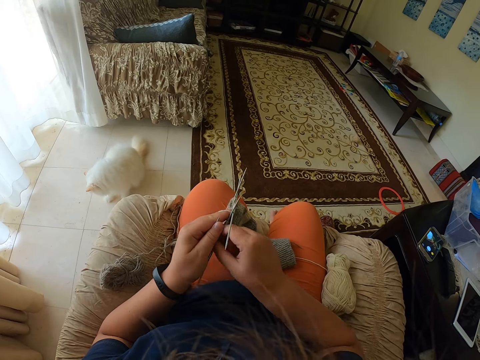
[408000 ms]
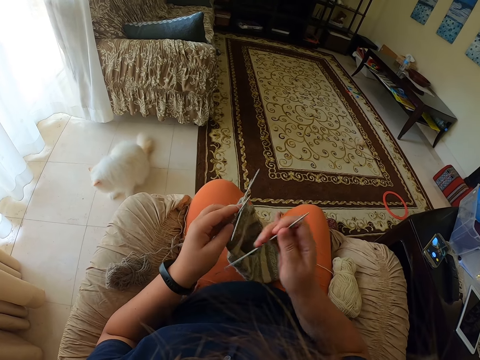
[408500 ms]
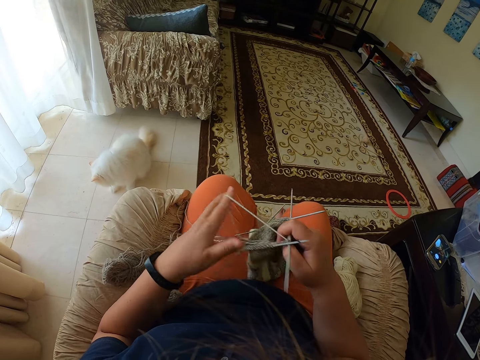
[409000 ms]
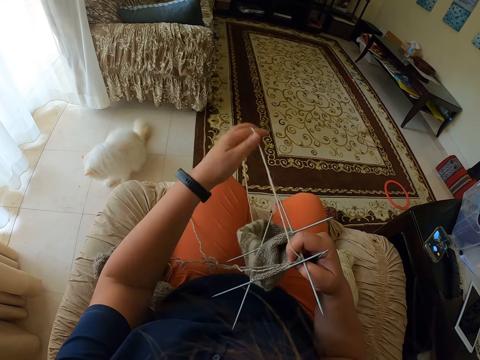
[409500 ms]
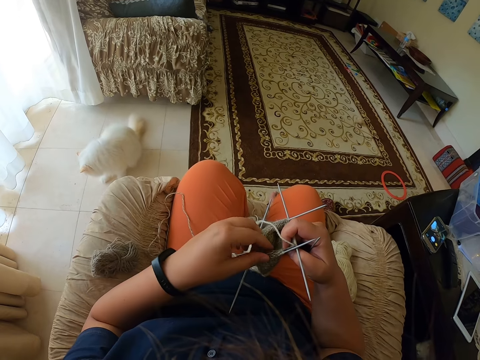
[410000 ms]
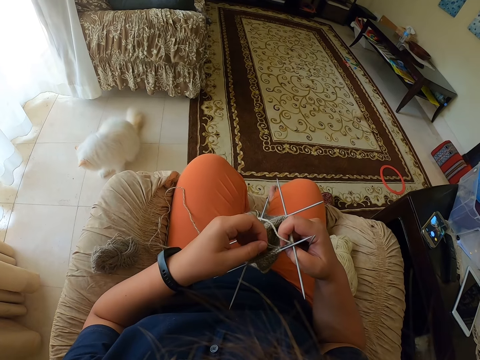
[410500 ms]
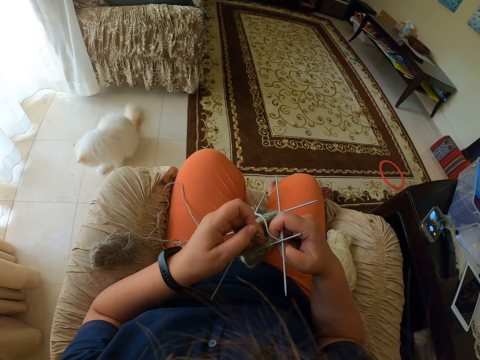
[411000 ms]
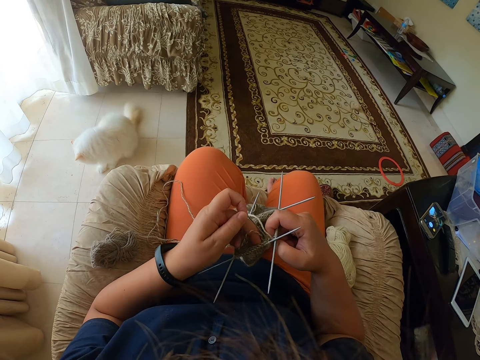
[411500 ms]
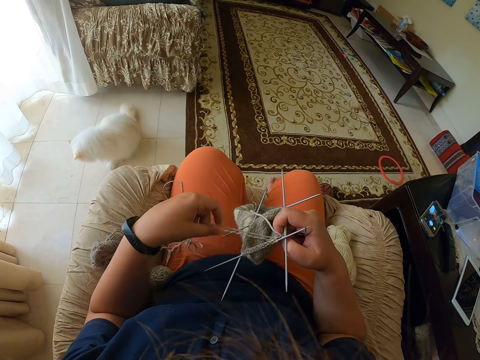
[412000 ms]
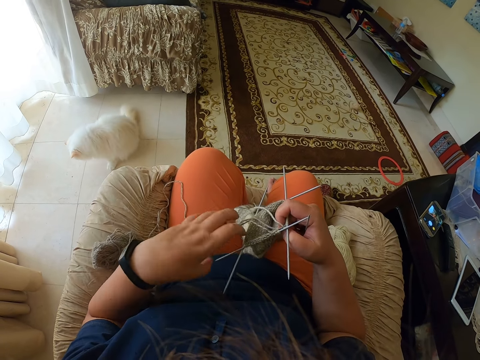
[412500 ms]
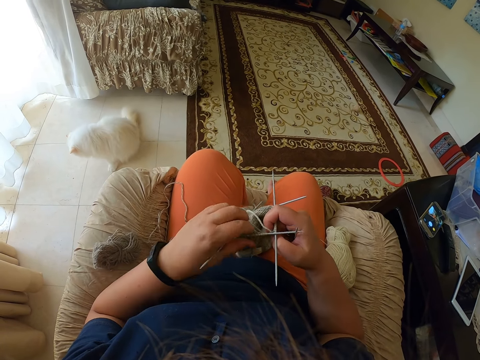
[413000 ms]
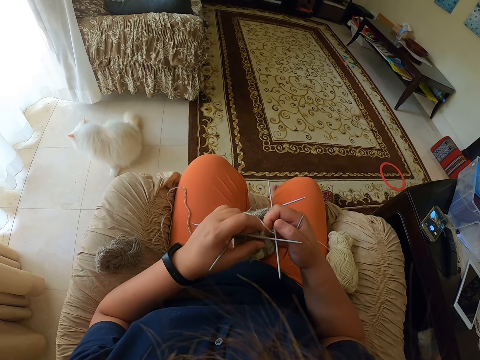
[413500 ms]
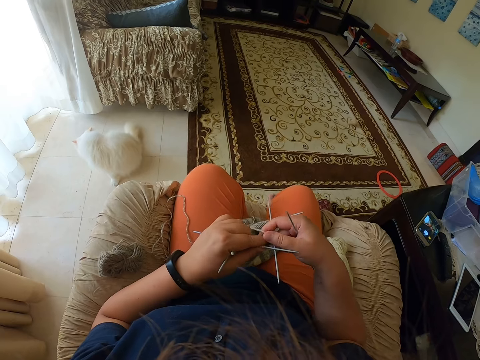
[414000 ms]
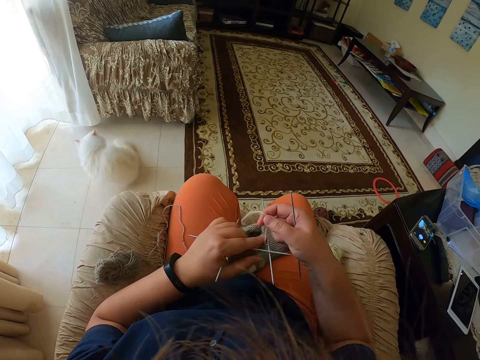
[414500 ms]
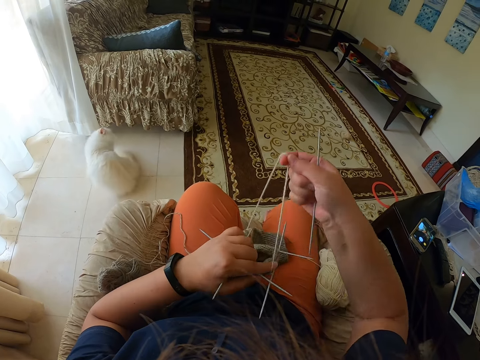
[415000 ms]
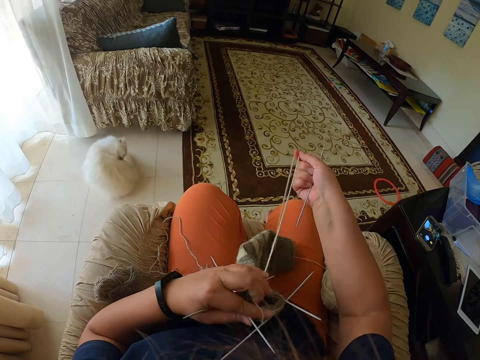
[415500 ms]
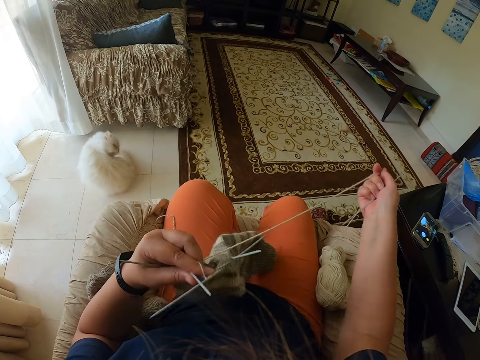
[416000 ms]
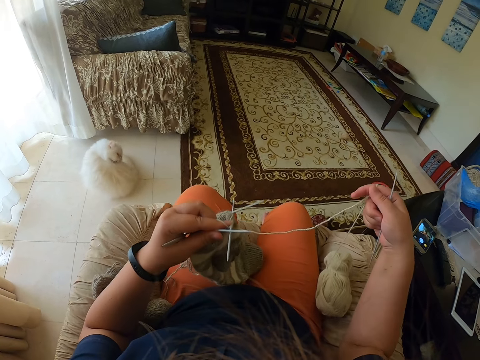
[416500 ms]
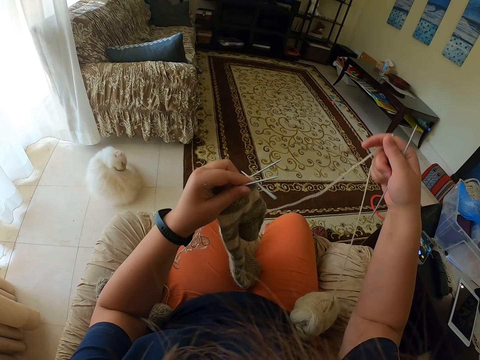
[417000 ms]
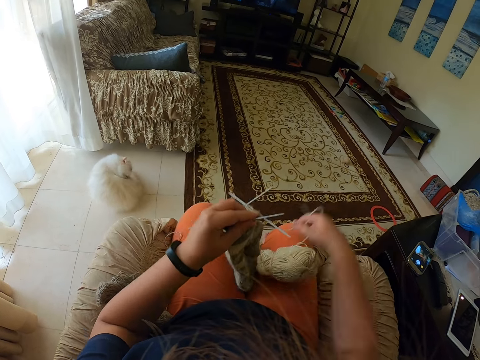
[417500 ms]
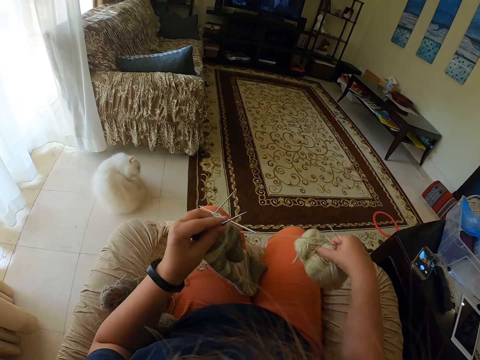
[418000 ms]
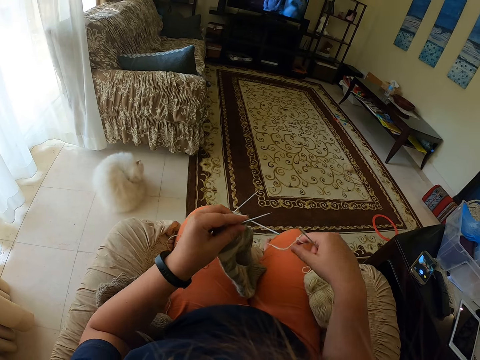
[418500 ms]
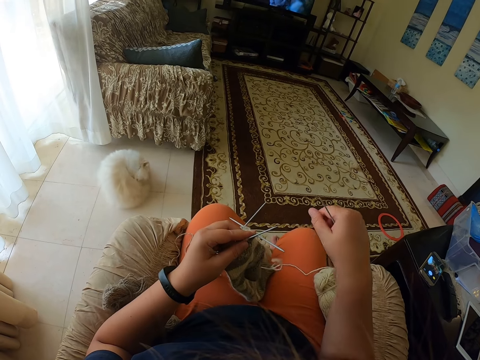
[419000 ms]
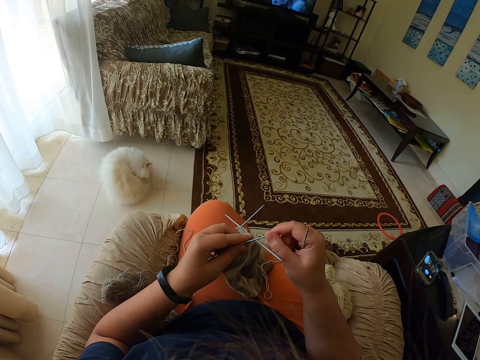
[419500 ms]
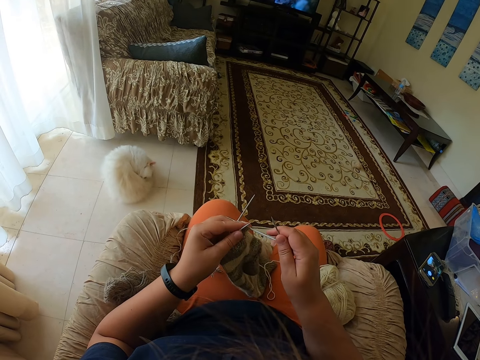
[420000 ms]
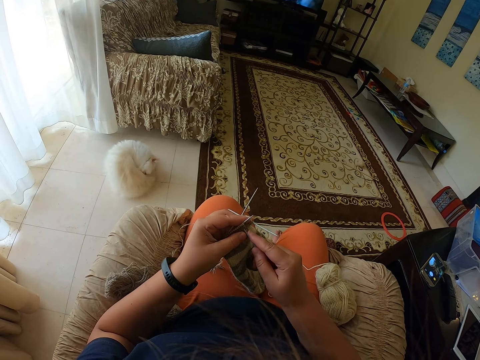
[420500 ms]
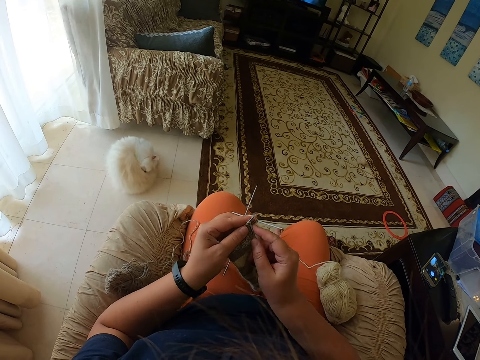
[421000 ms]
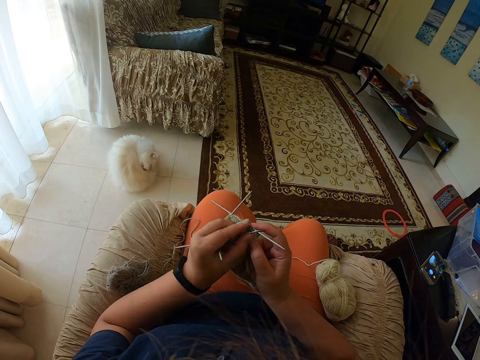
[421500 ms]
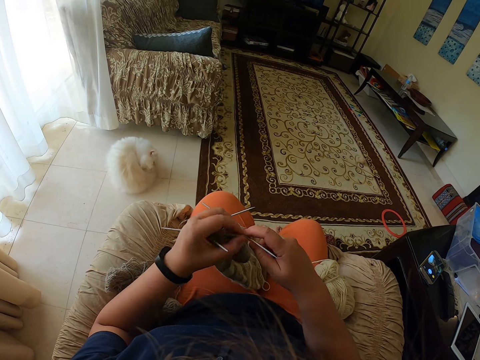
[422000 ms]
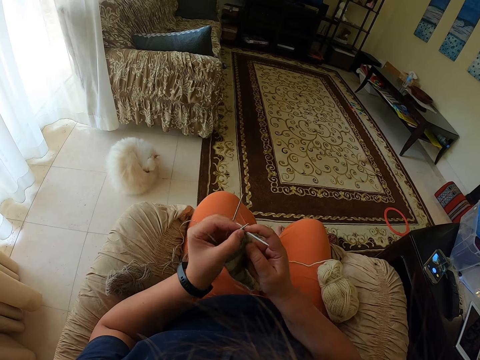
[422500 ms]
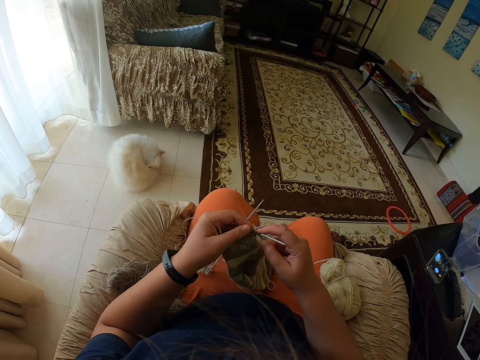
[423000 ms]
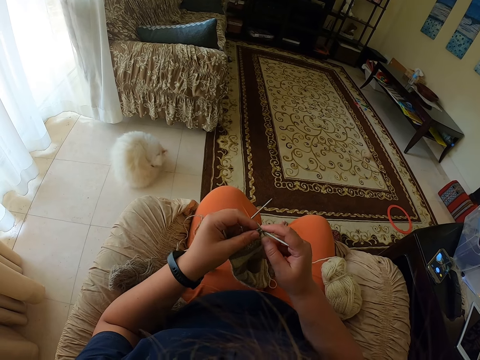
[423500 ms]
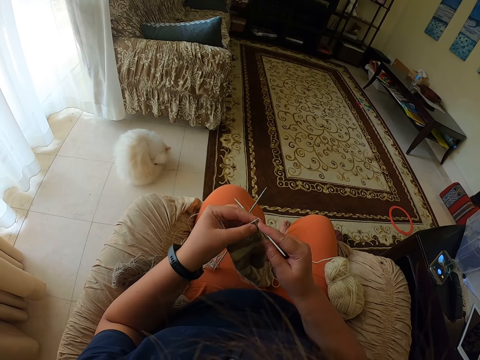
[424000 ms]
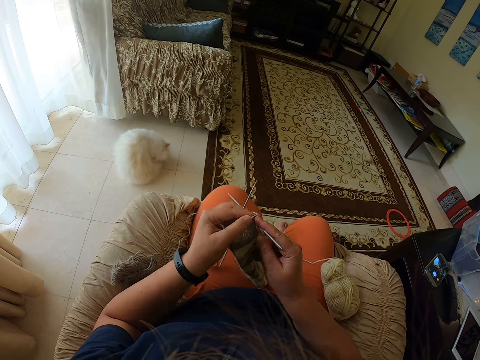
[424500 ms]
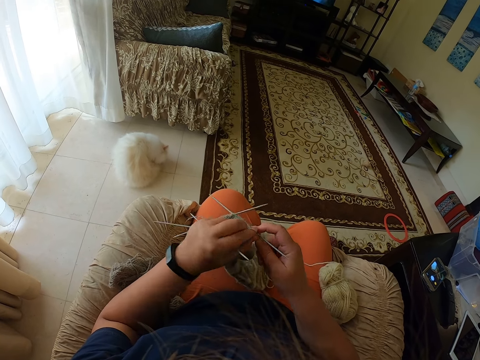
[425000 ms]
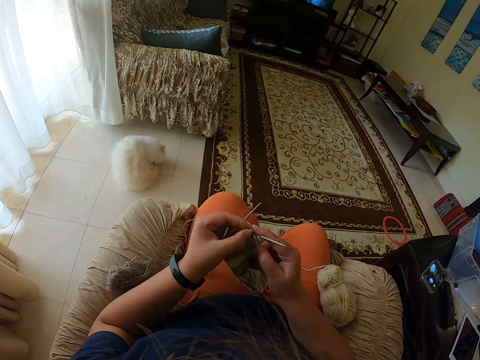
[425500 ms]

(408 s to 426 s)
The camera wearer yawns. They take a crochet hook and pull the thread. They arrange the threads. They sew the leg warmer.

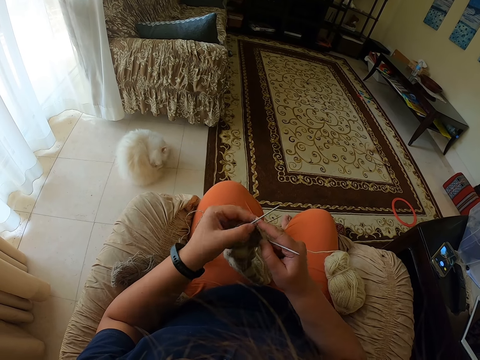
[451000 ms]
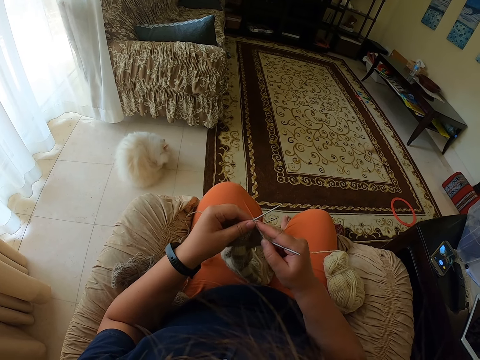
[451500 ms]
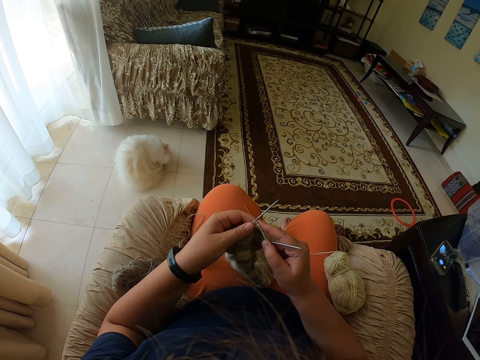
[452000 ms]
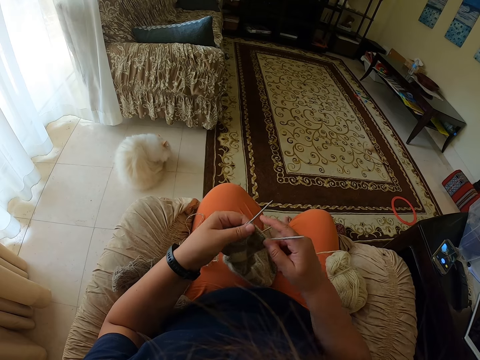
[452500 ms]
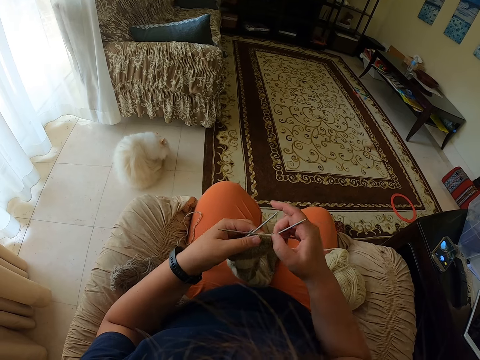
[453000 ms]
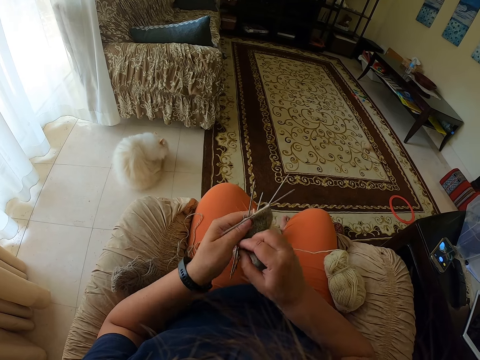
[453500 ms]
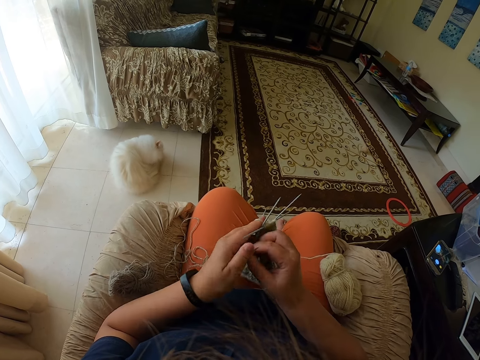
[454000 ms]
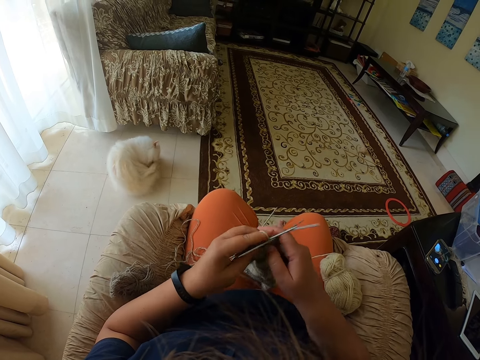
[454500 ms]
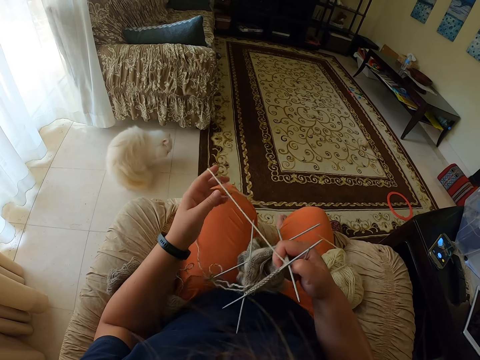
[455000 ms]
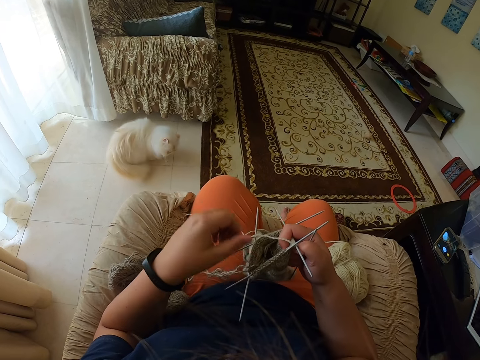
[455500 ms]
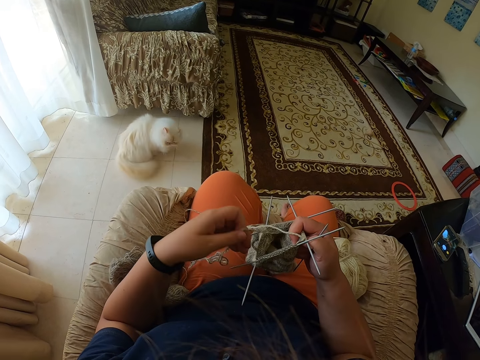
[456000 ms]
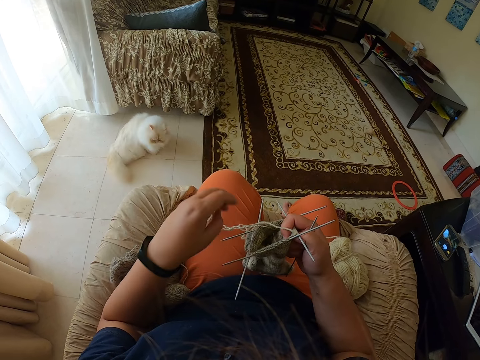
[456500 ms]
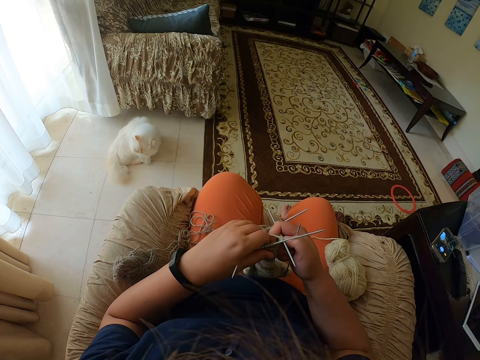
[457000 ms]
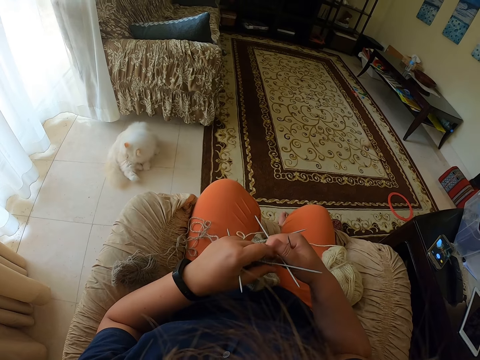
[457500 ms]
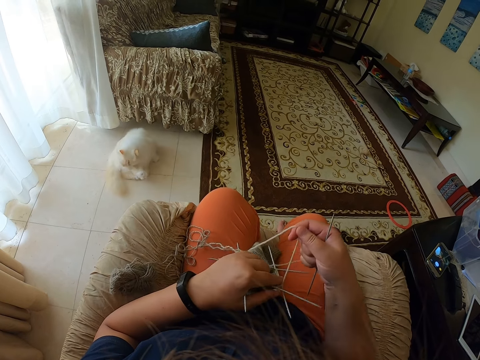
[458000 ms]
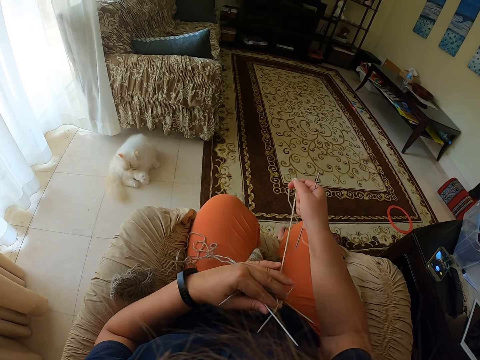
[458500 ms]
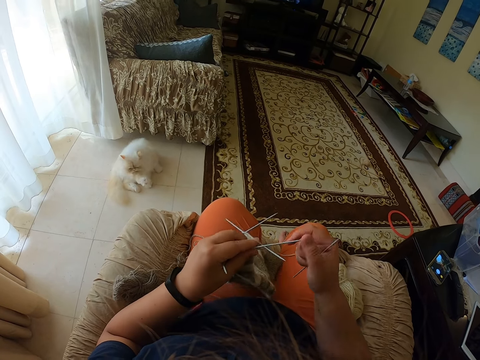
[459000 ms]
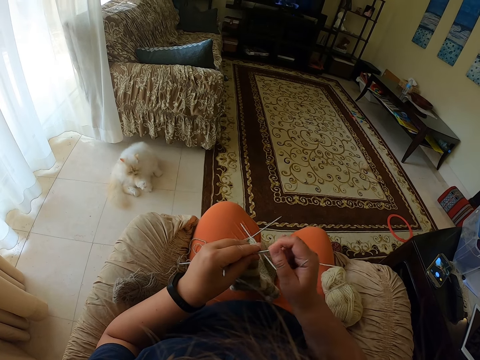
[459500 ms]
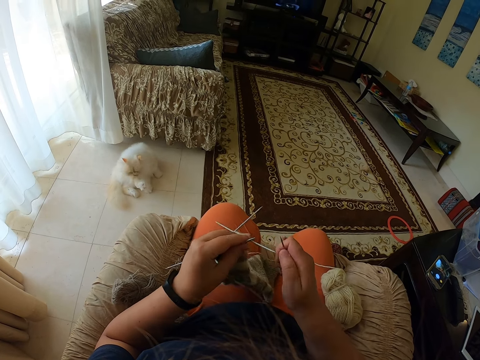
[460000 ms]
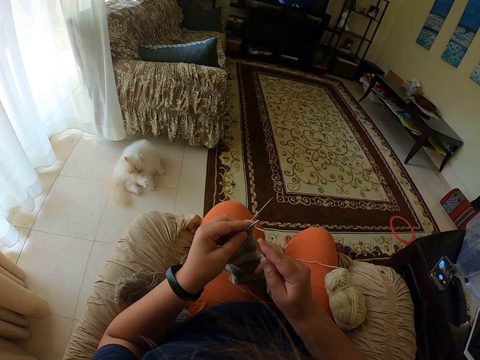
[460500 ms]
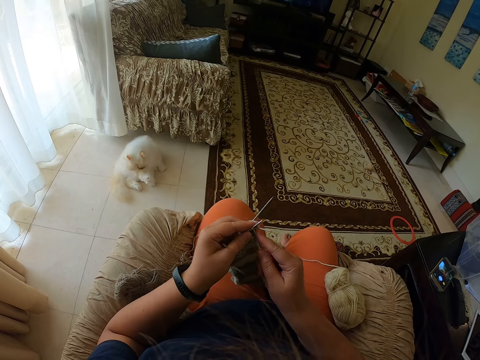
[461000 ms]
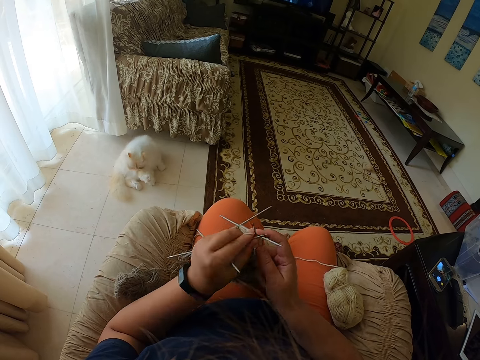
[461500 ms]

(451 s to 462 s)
The camera wearer crochets the textile. They take a crochet hook and pull the thread. They arrange the threads.
